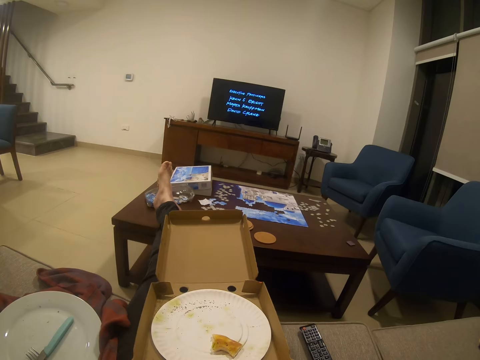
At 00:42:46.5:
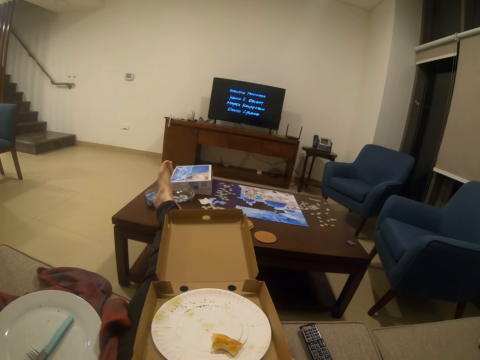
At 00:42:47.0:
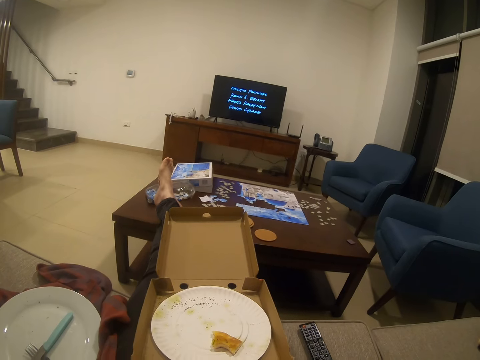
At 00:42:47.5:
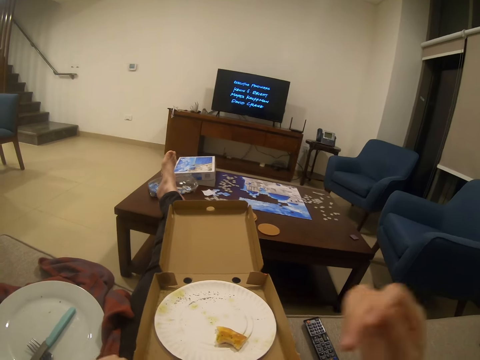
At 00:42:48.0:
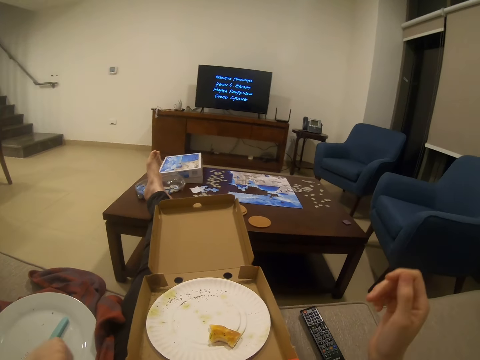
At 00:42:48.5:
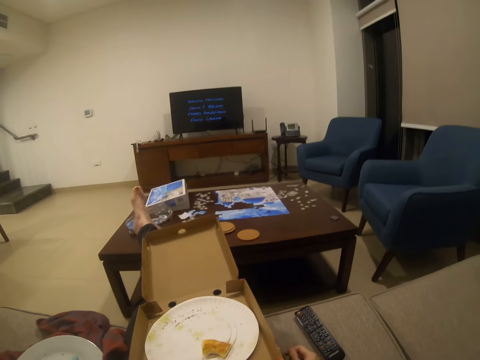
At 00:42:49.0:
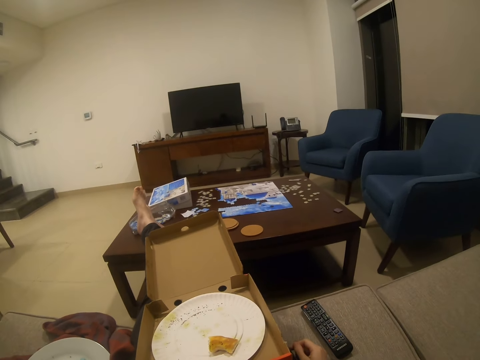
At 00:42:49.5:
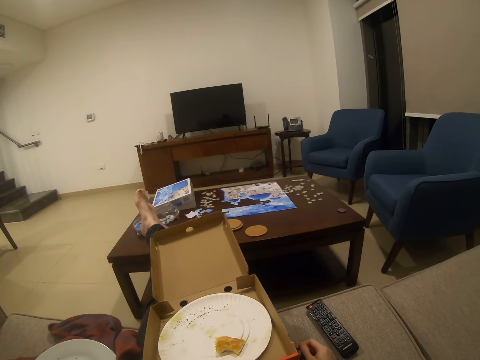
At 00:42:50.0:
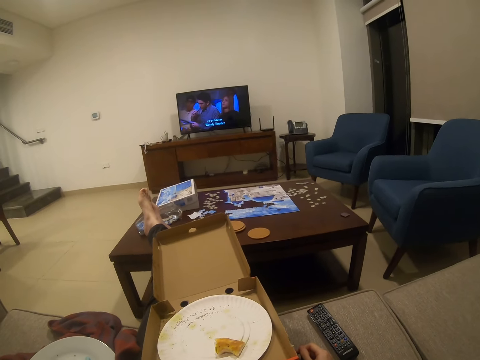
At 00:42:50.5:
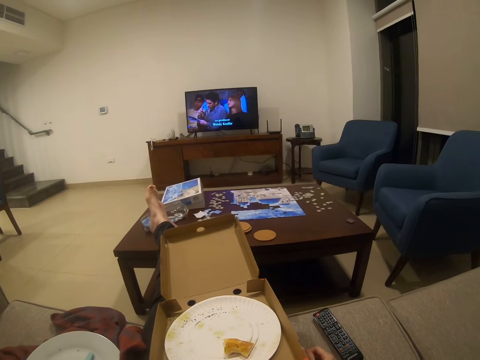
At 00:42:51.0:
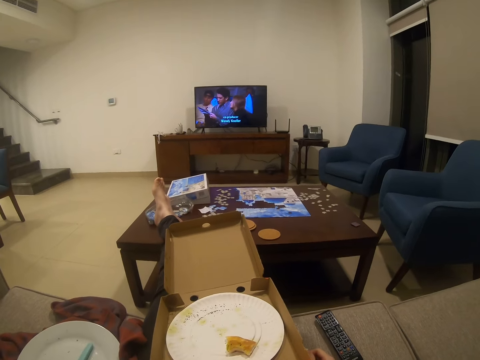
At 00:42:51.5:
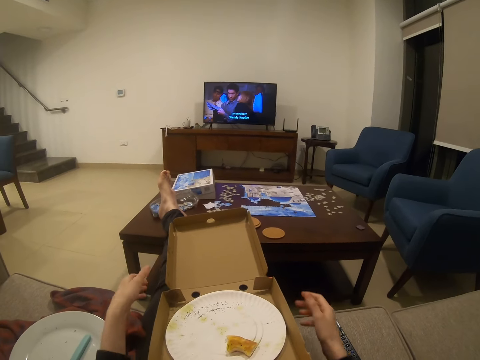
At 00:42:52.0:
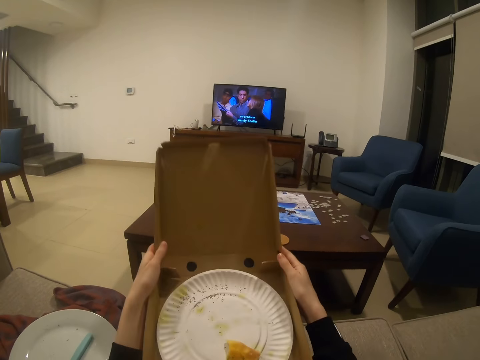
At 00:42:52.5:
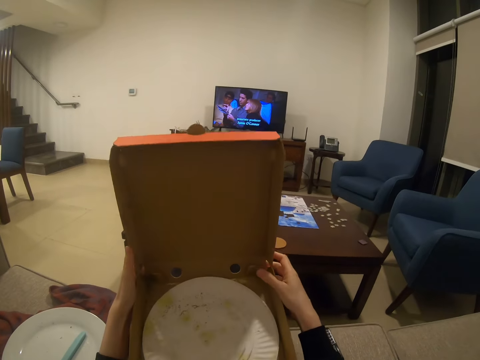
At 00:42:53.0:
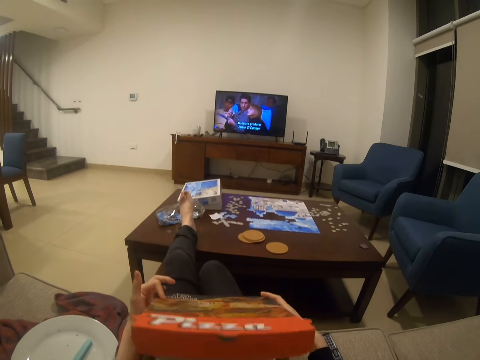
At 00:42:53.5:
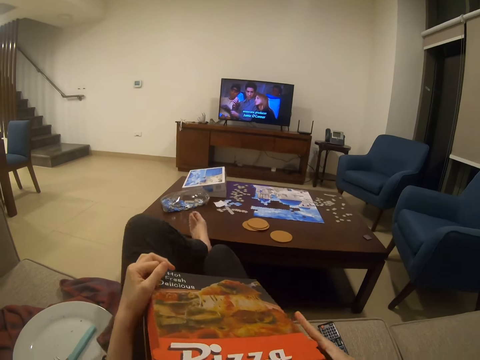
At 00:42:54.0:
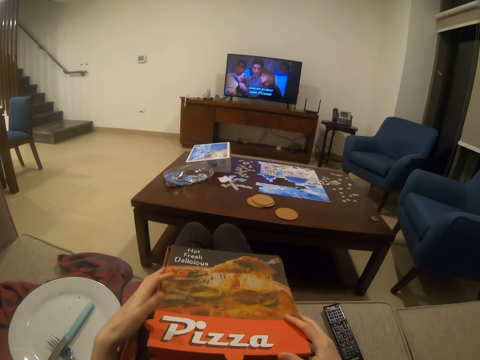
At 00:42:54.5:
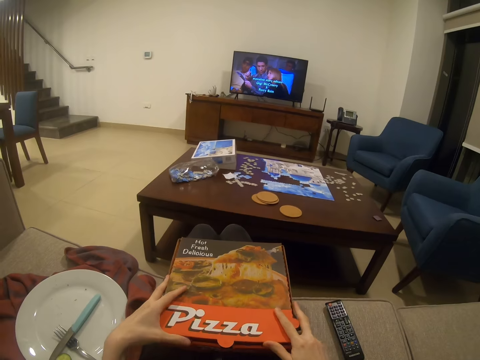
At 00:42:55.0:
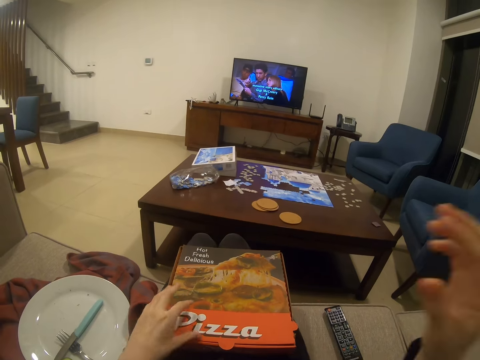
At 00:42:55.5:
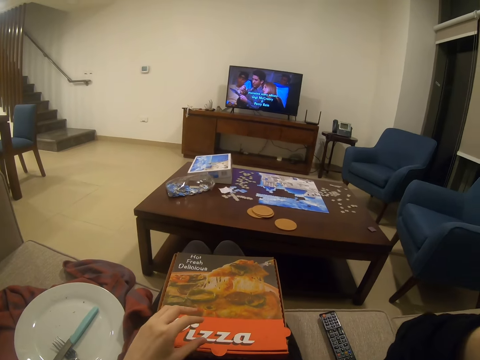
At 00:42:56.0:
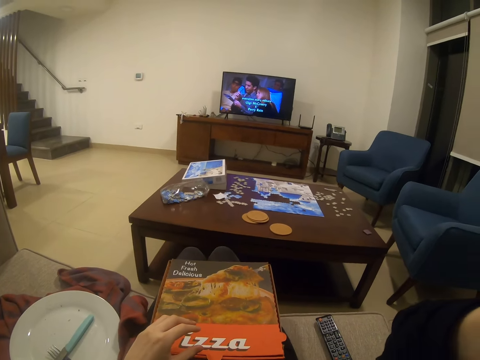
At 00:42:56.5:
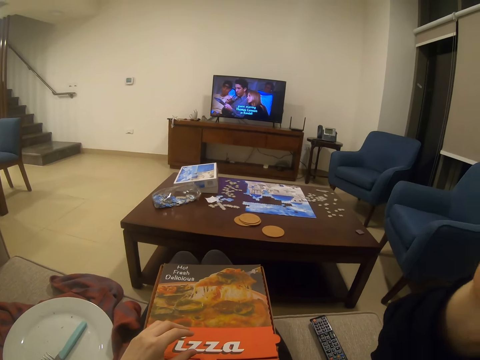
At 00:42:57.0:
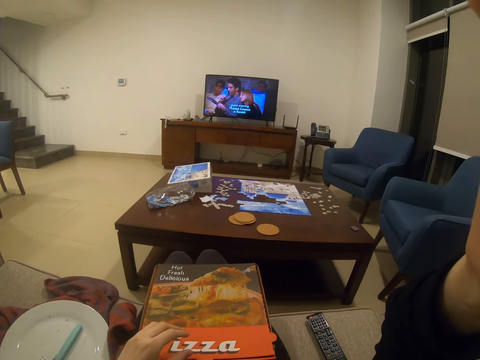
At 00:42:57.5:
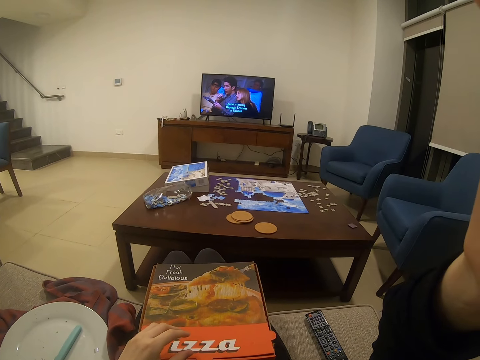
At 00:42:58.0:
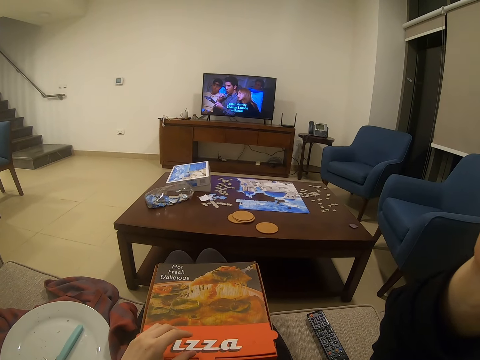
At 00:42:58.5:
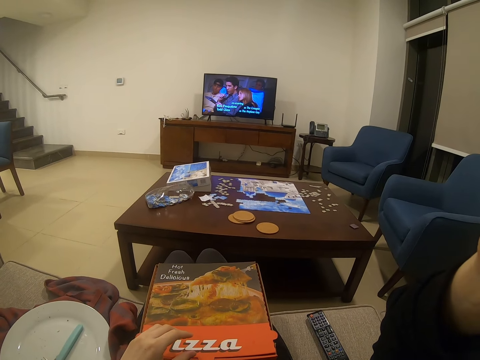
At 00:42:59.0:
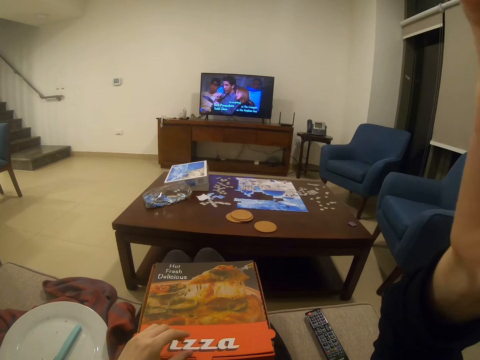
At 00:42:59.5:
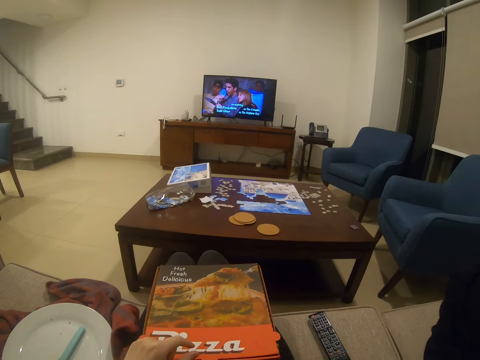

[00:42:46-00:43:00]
The camera wearer moves a hand. They close a box of pizza with hands. They adjust the camera on the head.
